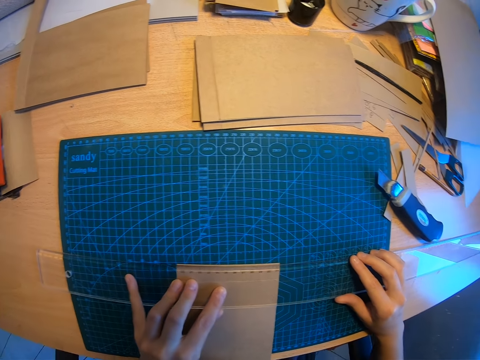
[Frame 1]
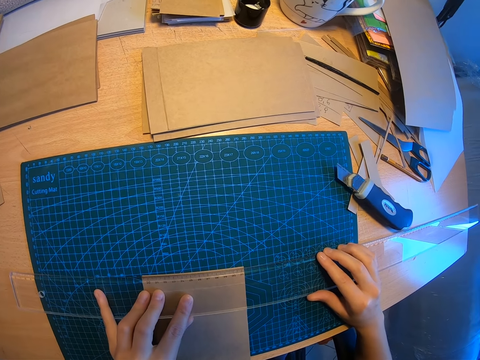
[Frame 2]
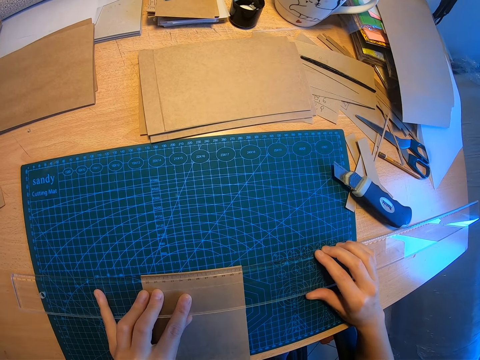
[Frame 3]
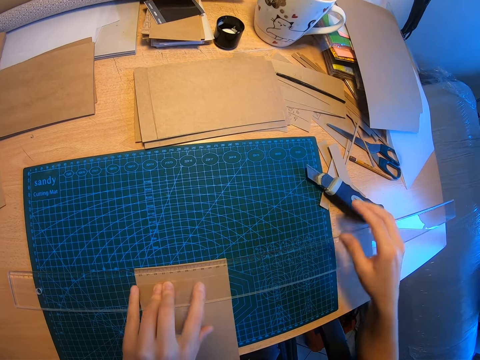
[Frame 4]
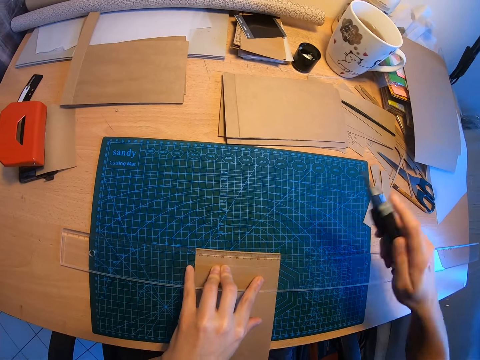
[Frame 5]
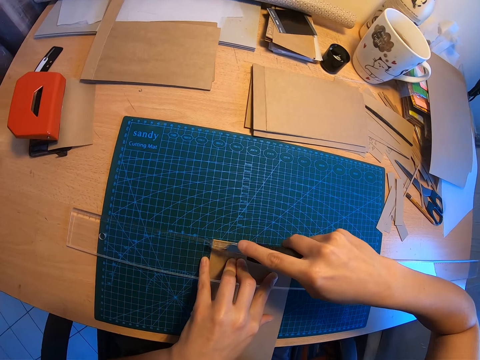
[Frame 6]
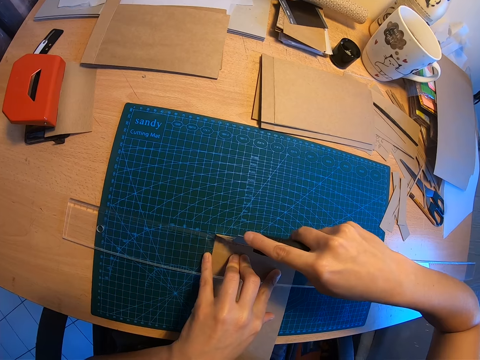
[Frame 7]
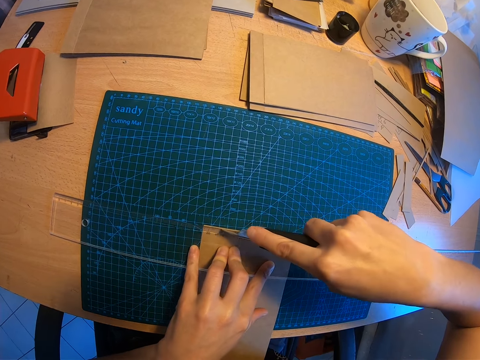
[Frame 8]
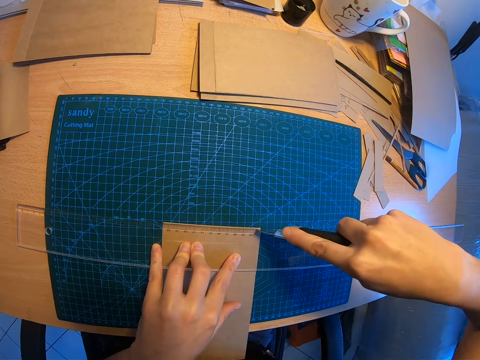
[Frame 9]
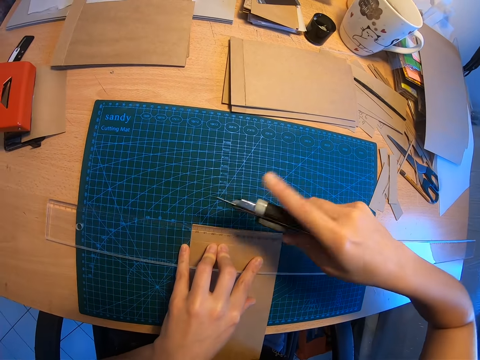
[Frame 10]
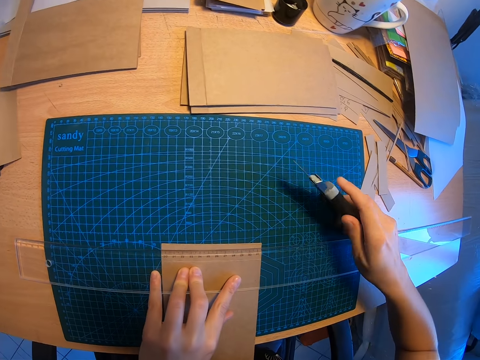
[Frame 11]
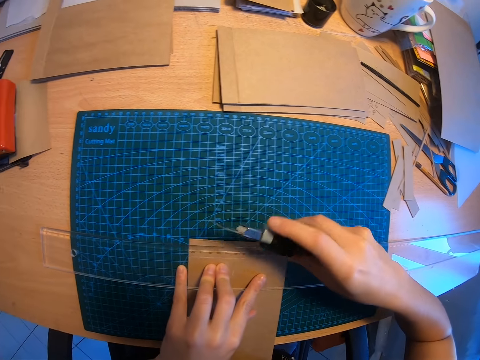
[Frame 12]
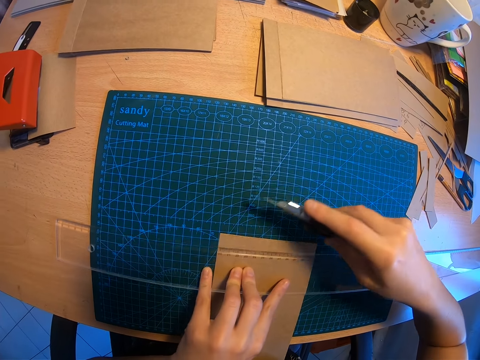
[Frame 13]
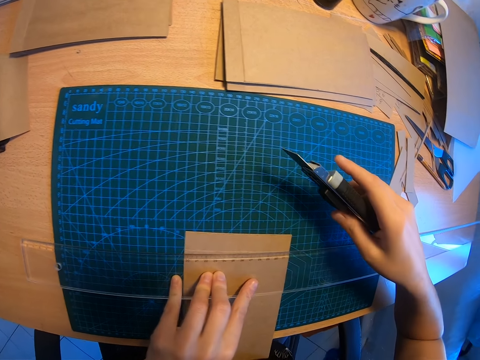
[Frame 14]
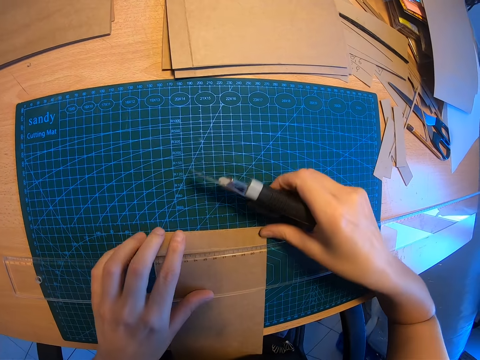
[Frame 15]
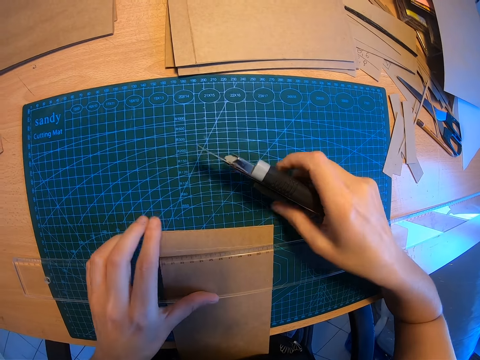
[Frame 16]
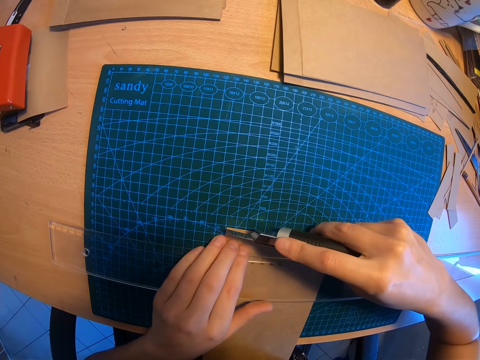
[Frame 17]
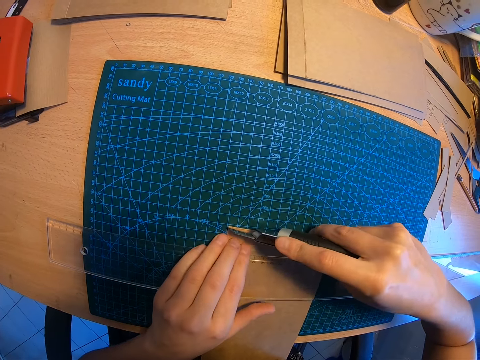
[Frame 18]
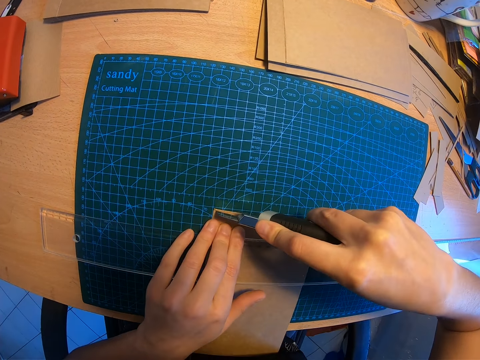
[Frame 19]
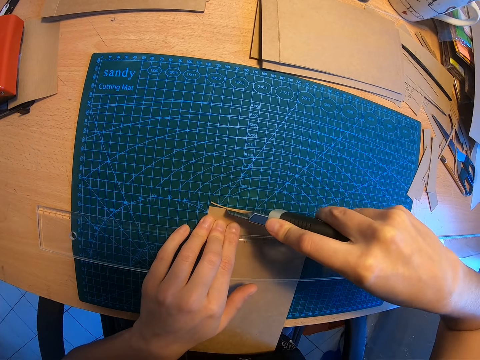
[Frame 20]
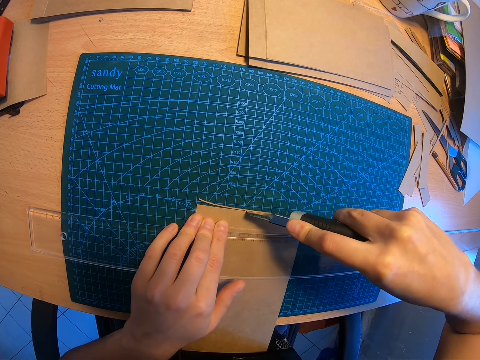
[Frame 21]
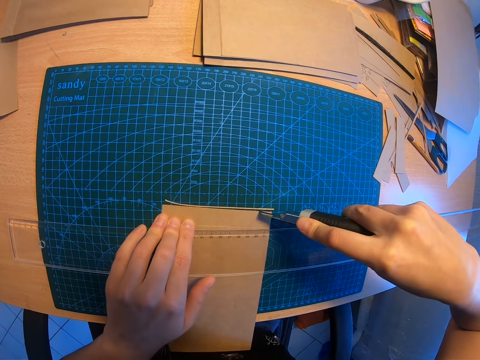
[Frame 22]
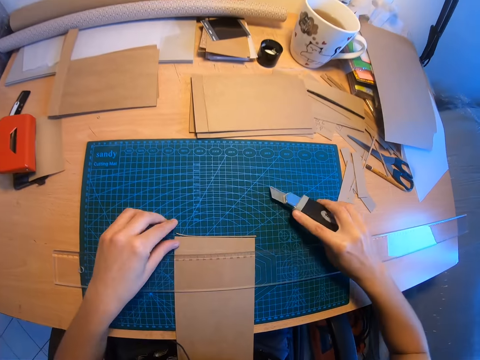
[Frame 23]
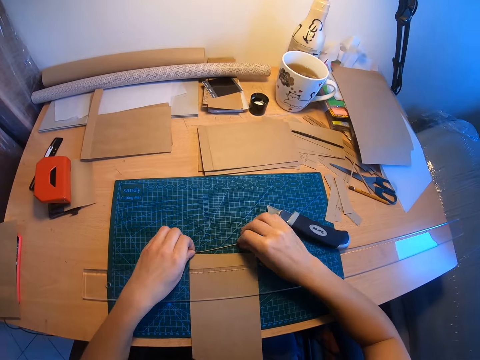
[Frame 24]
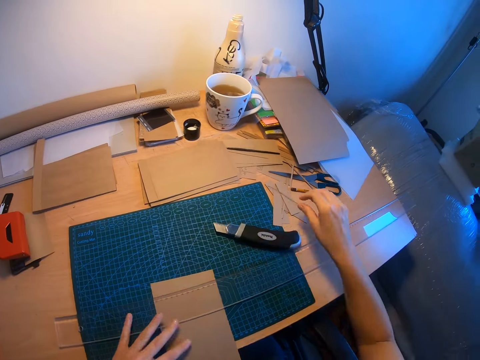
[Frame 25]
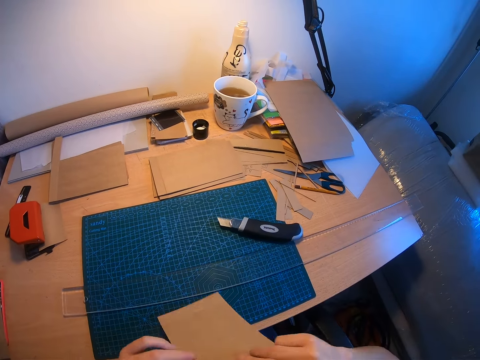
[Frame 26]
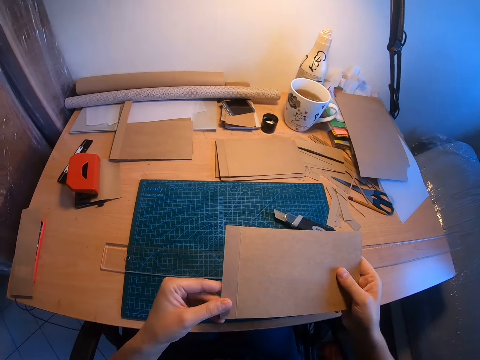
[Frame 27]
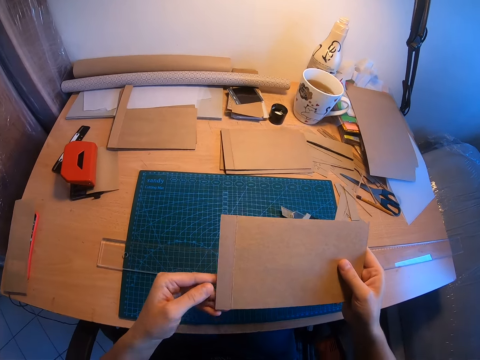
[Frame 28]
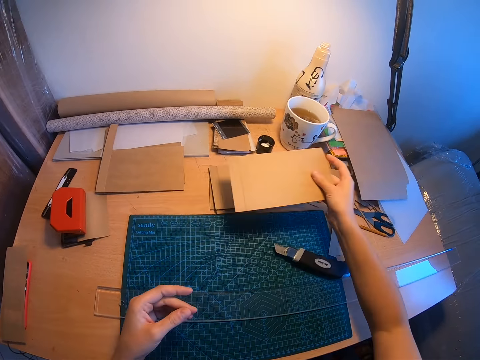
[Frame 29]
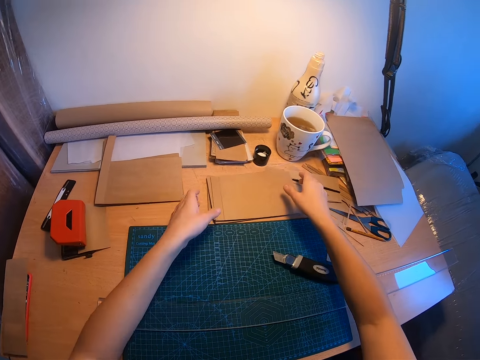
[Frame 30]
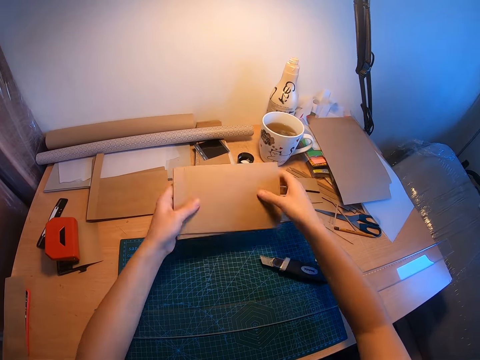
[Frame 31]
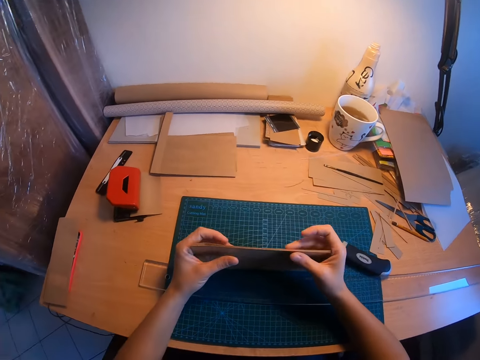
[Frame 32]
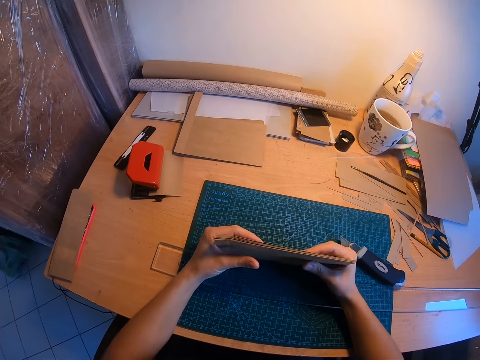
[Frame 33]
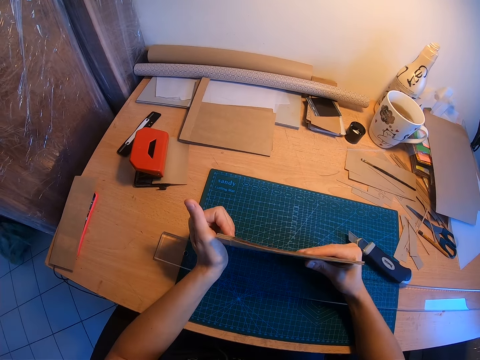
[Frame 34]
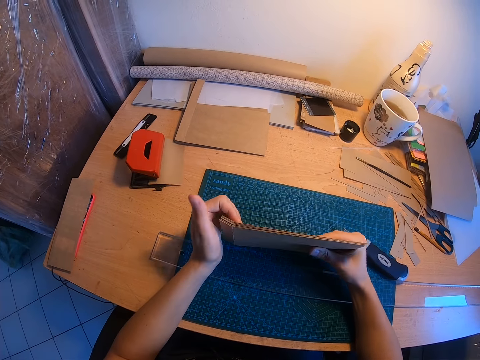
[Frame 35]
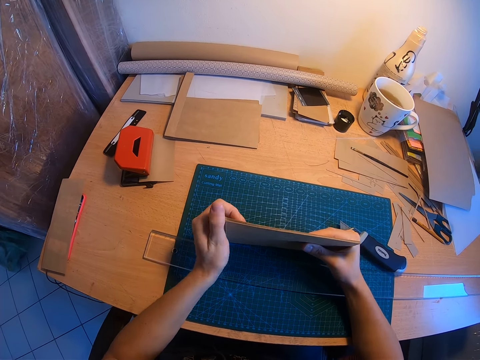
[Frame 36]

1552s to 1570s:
The camera wearer picks up the paper cutter knife with her right hand. She cuts the brown paper. She moves the brown paper forward with both thumbs. She cuts the brown paper. She drops the paper cutter knife on the table. She moves the cut paper away with her right hand. She picks up the brown paper. She drops the brown paper on another part of the table, on top of the other manilla papers. She picks up the stack of brown papers with both hands and arranges the stack of brown papers with both hands.

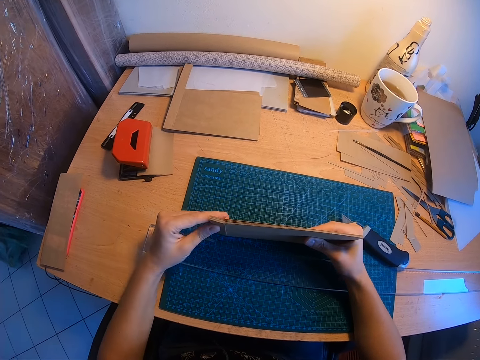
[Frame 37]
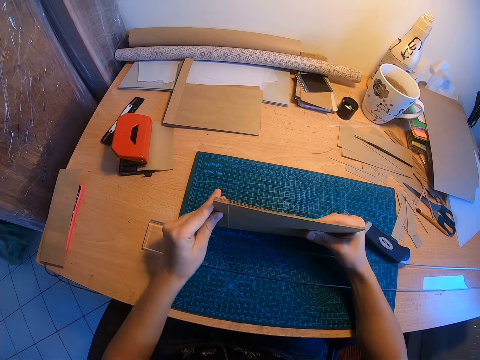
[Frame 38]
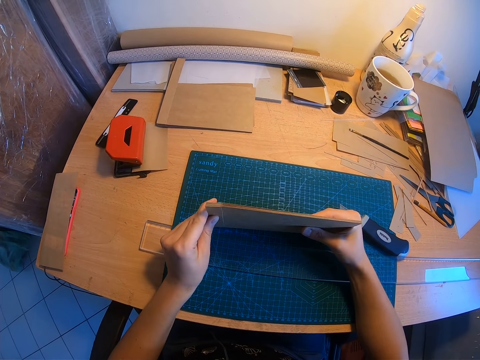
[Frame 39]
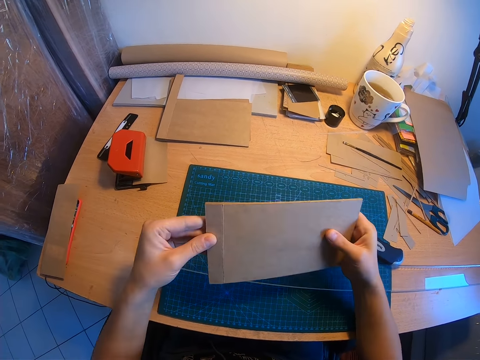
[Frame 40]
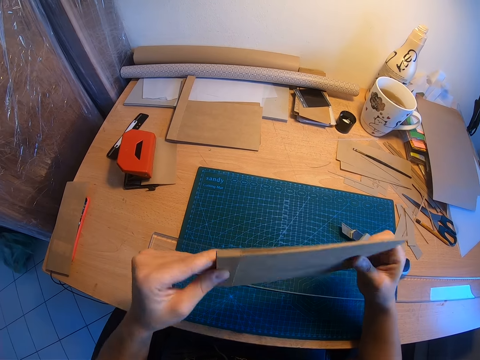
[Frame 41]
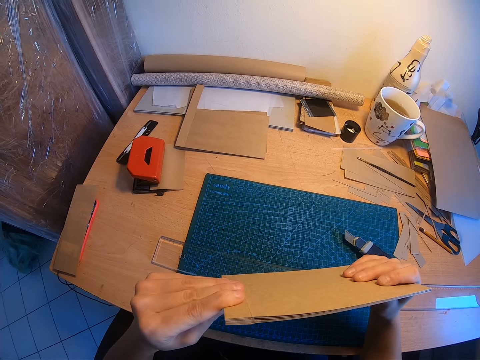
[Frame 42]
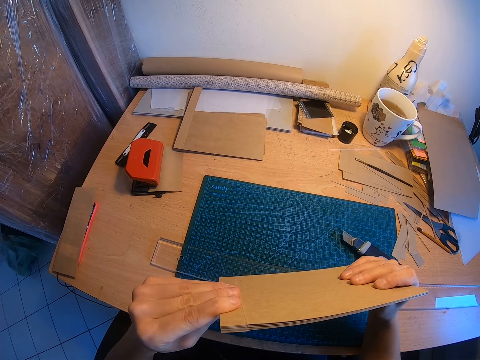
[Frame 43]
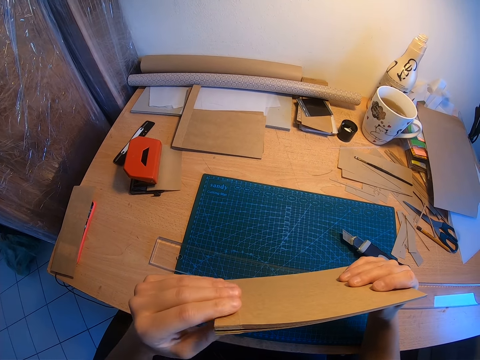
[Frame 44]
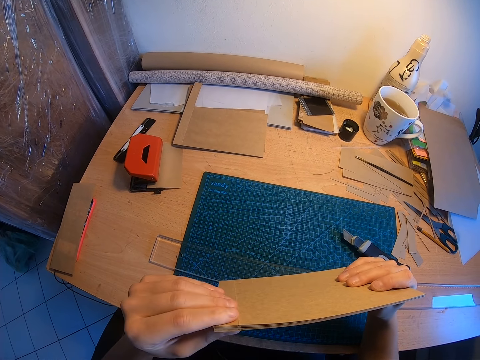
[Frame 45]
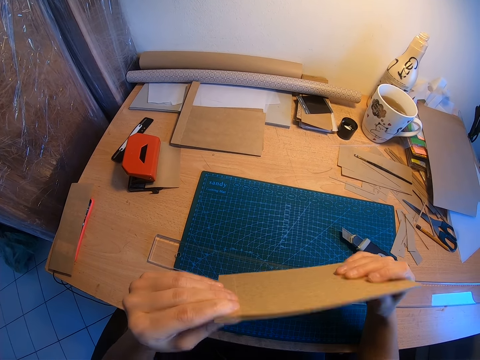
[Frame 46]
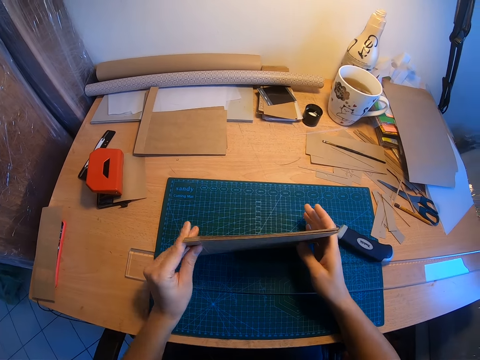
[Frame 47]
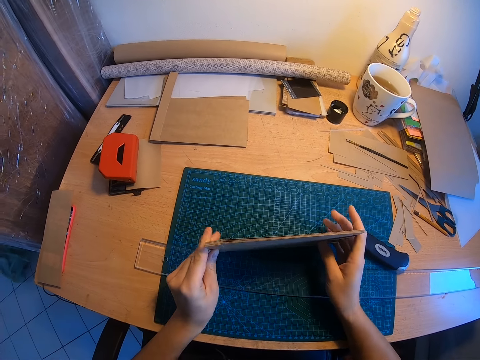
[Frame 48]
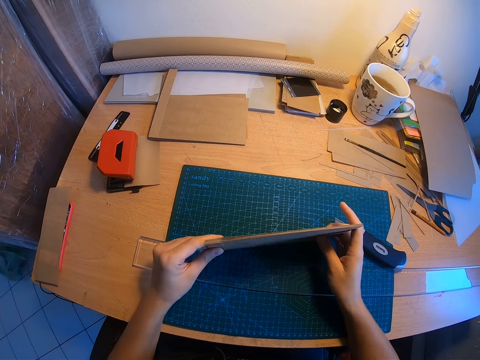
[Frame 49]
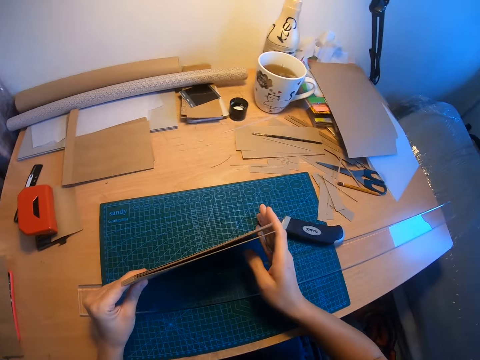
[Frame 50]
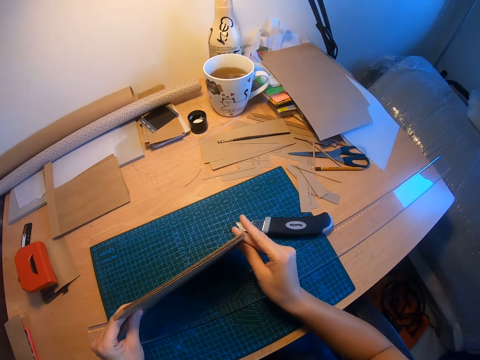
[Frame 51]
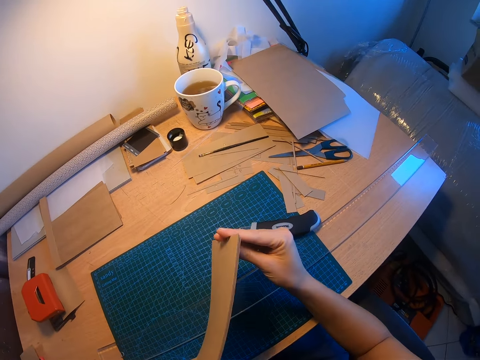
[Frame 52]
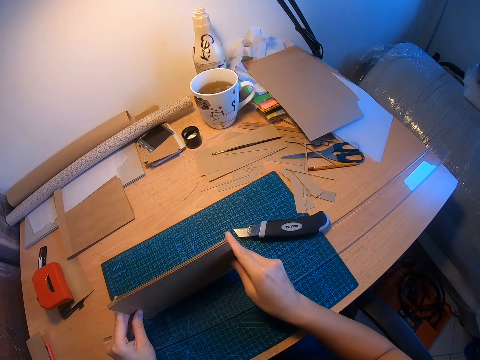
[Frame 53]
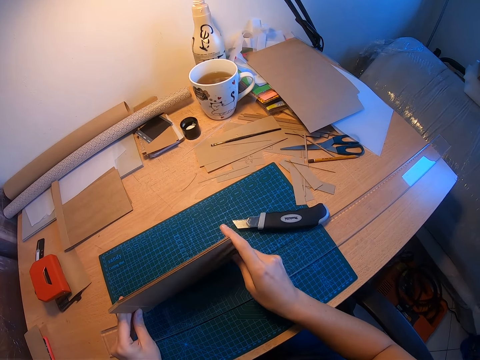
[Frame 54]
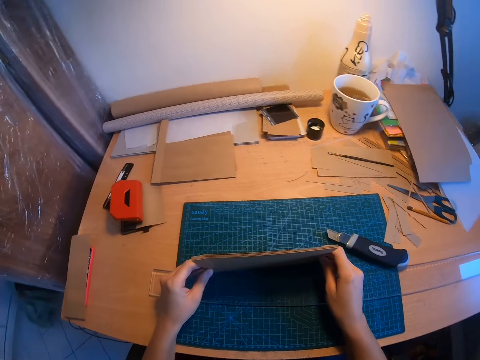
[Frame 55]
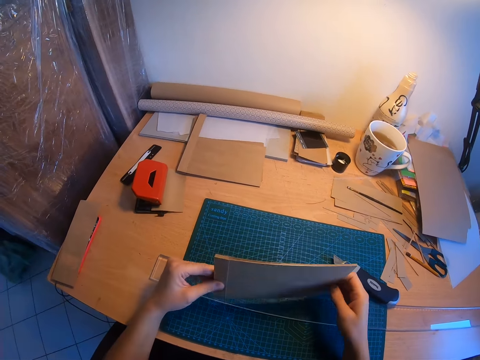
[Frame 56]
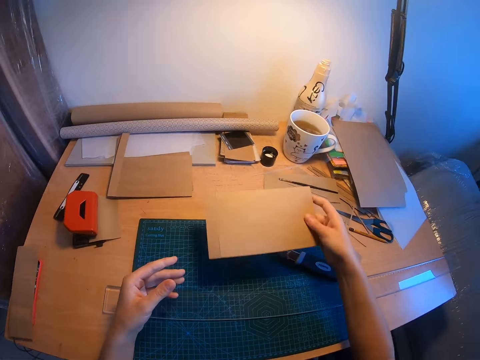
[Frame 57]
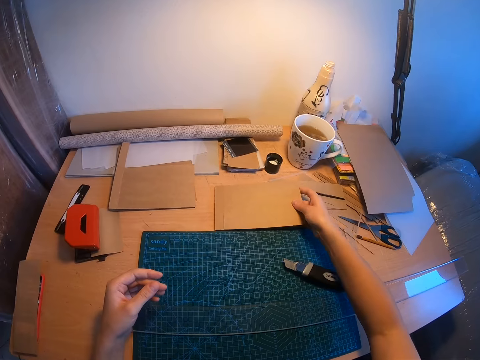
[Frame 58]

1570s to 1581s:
The camera wearer drops the stack of brown papers back on the table with her right hand.
